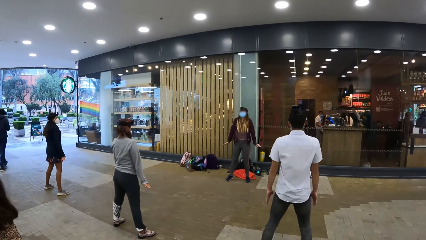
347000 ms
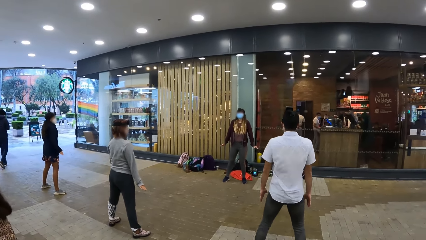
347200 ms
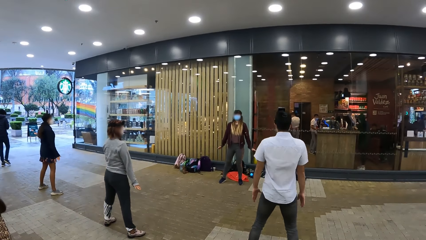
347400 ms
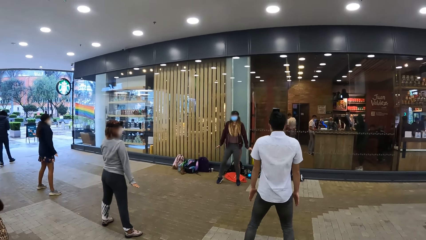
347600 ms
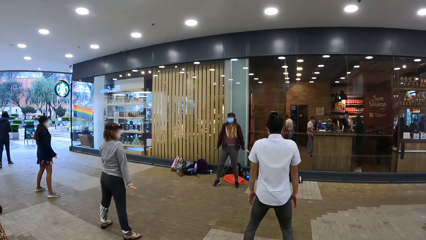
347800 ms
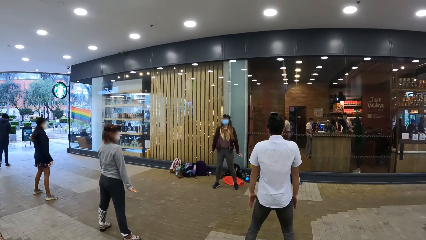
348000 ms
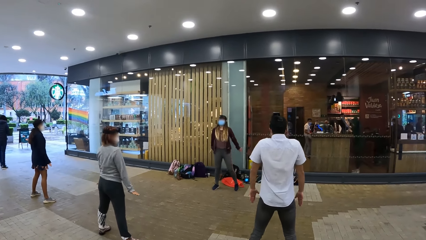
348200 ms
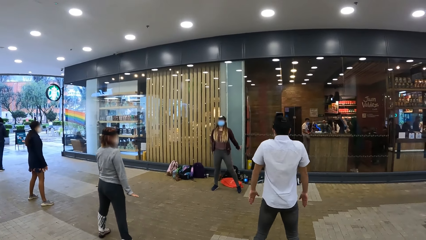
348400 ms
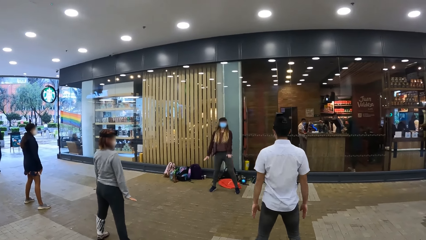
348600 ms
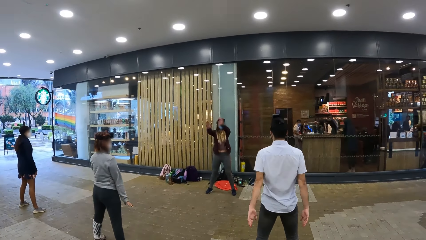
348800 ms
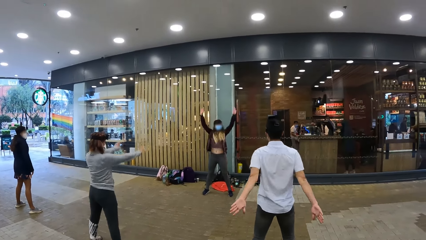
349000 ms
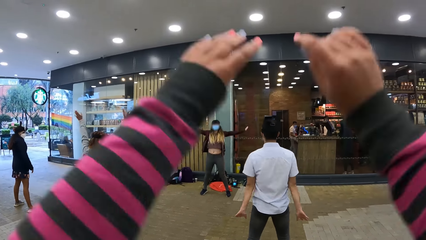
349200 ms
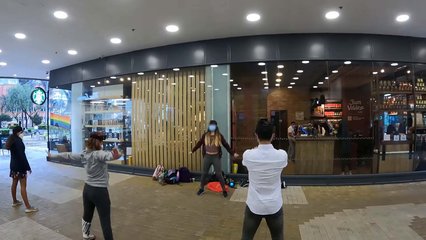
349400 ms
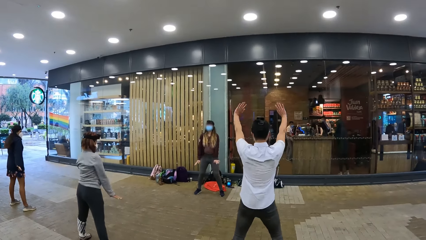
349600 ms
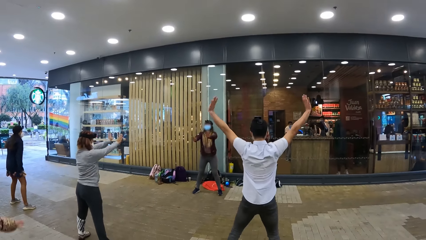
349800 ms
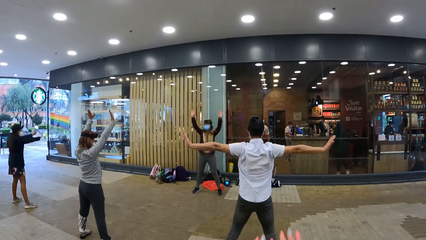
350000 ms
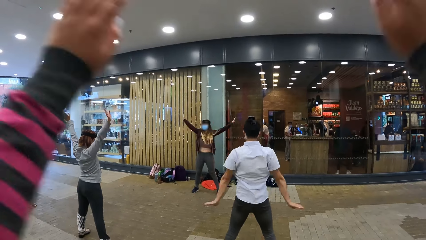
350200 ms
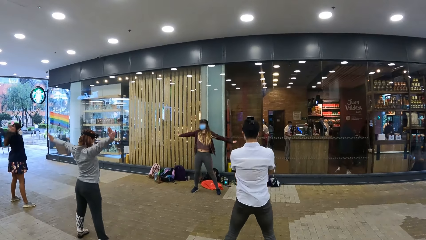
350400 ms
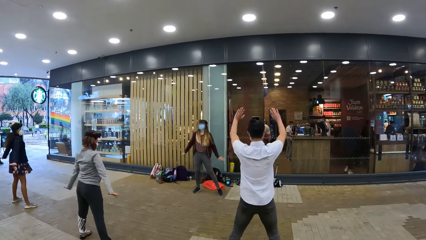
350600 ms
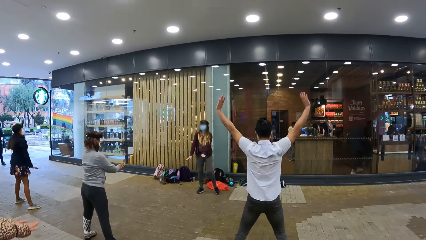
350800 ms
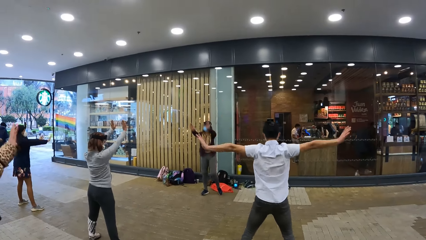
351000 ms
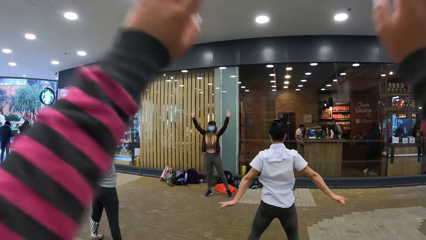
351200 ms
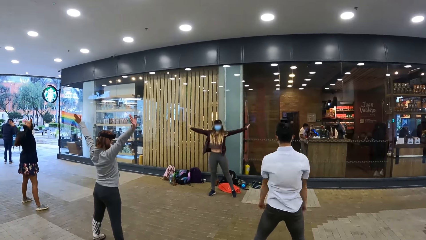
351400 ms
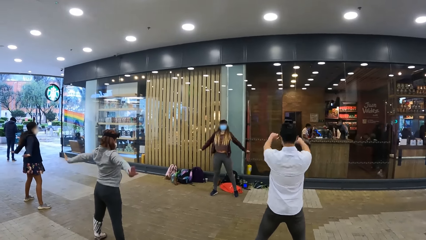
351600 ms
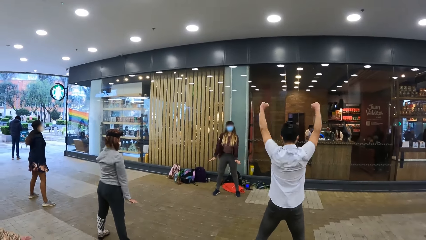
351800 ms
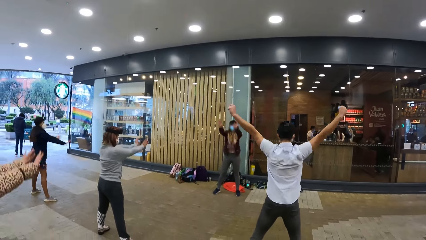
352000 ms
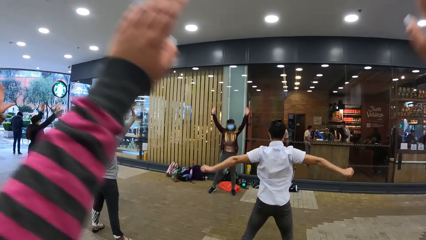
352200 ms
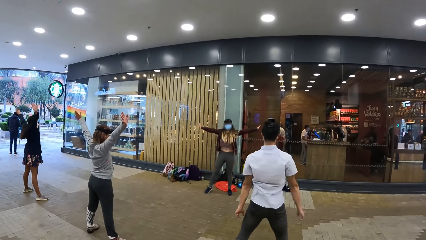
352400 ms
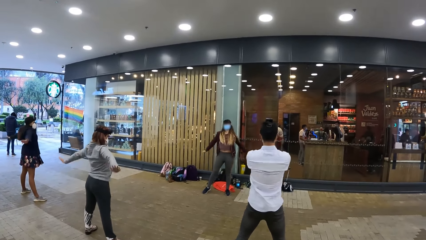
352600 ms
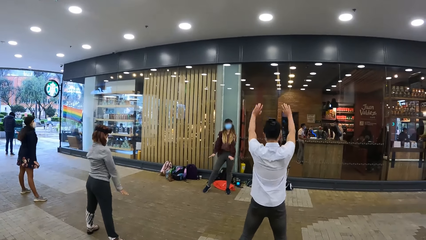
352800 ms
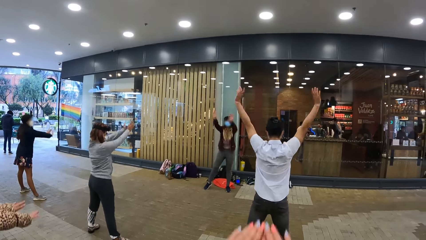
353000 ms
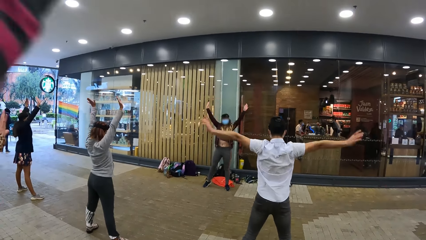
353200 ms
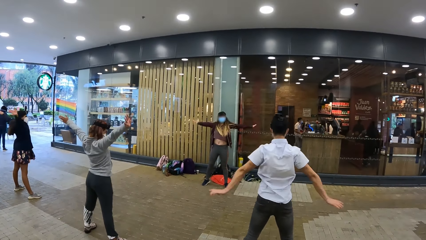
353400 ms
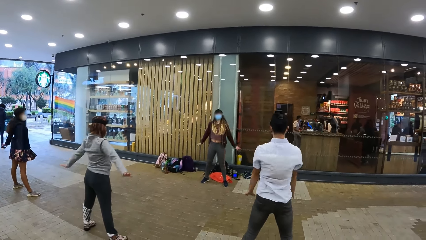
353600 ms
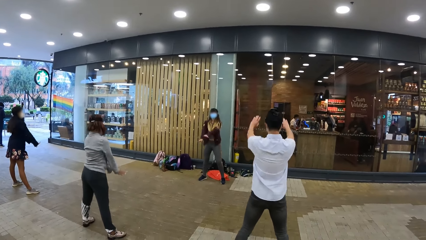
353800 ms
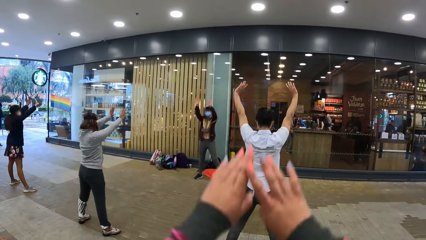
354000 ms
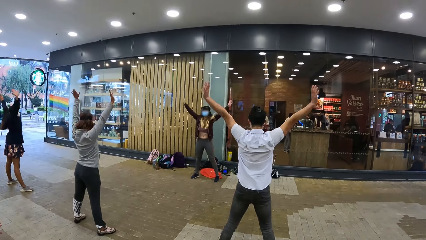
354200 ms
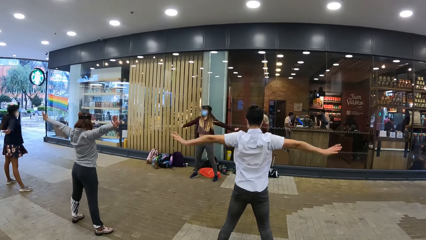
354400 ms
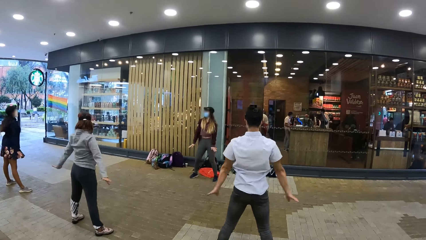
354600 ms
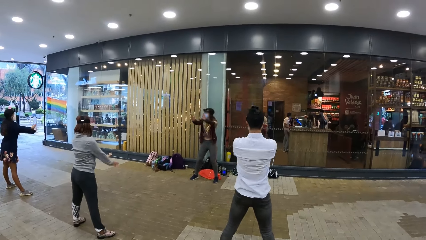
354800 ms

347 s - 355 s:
The instructor, the camera wearer and the group of people in the gym exercise their arms. The camera wearer lifts both her hands up.

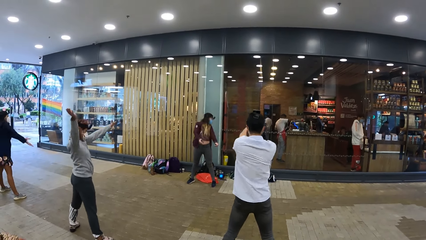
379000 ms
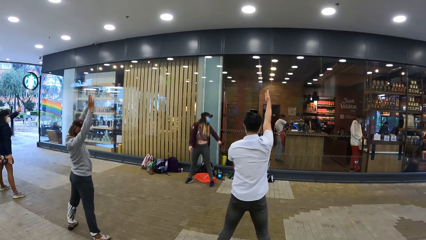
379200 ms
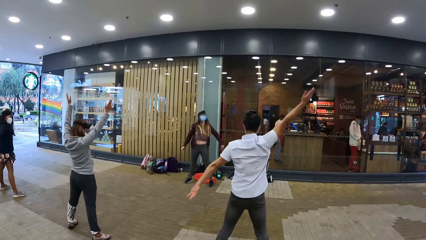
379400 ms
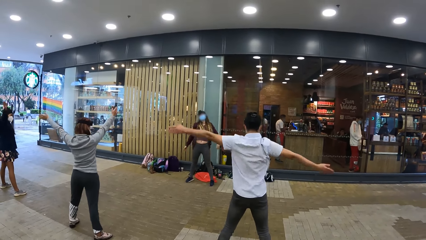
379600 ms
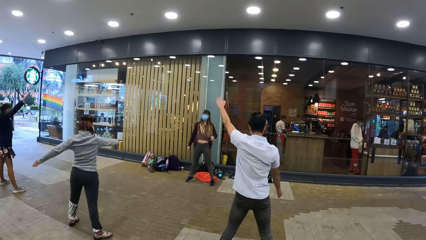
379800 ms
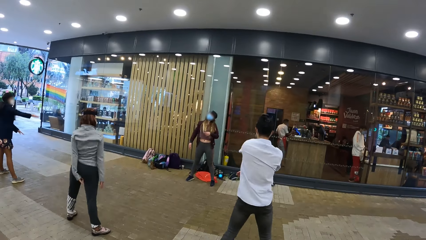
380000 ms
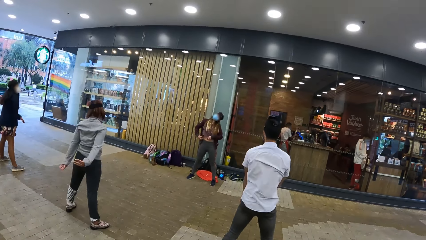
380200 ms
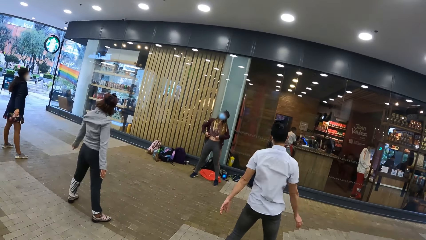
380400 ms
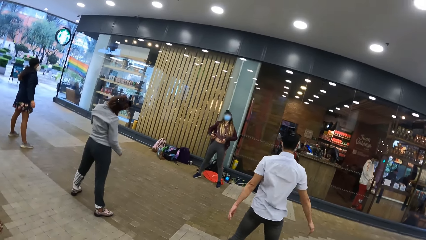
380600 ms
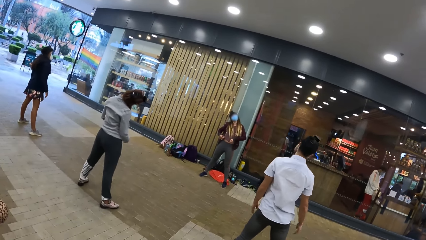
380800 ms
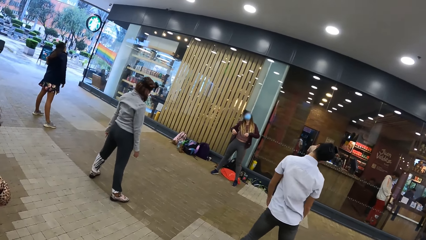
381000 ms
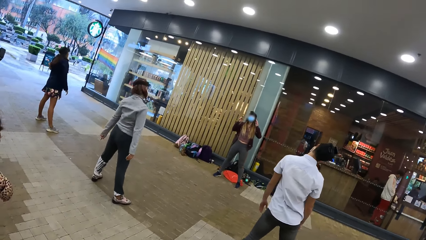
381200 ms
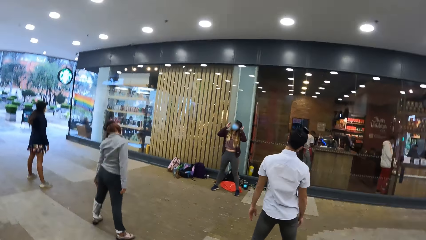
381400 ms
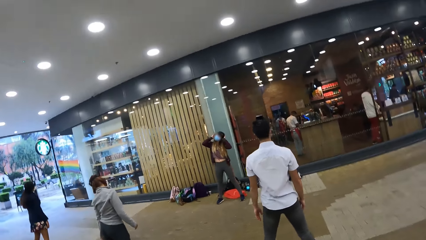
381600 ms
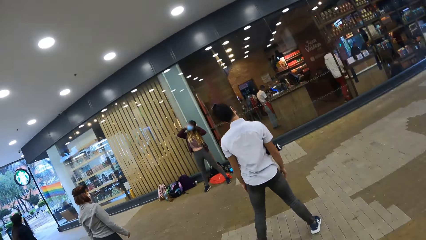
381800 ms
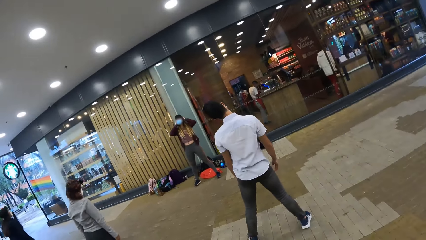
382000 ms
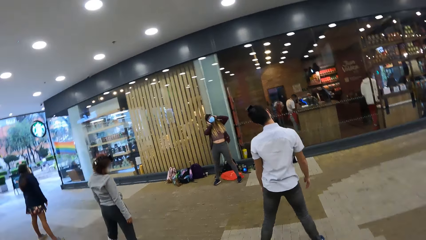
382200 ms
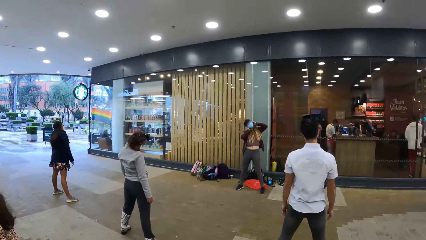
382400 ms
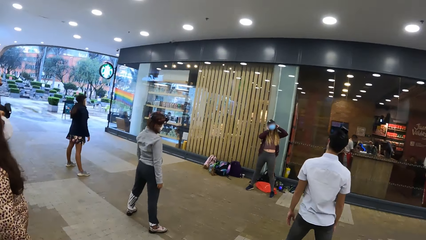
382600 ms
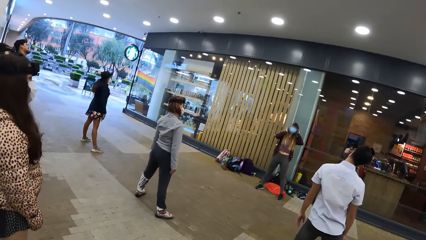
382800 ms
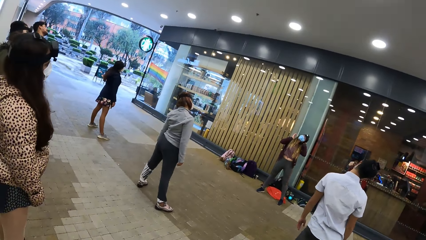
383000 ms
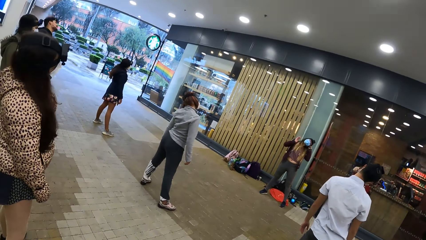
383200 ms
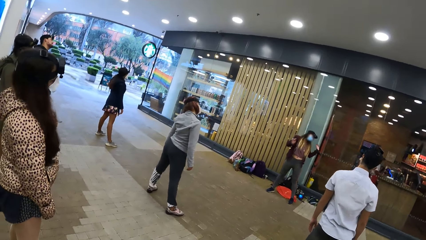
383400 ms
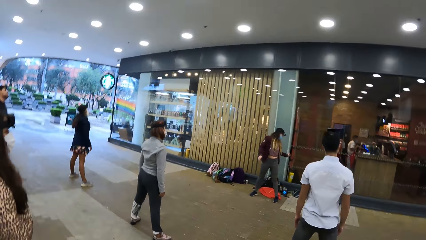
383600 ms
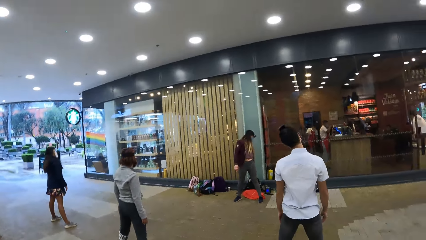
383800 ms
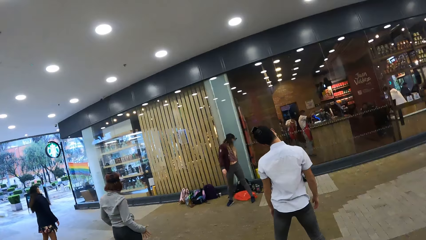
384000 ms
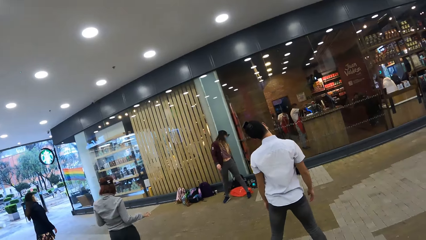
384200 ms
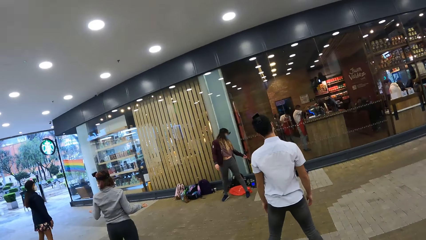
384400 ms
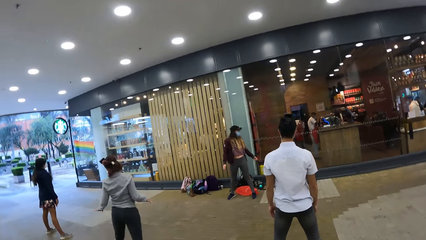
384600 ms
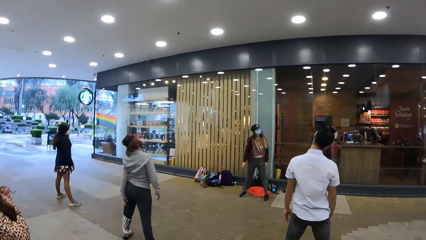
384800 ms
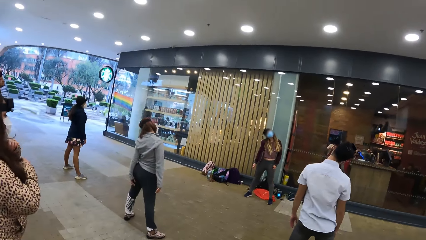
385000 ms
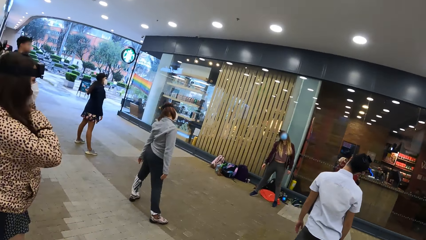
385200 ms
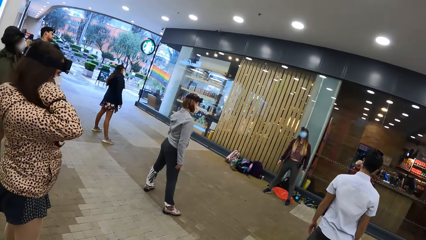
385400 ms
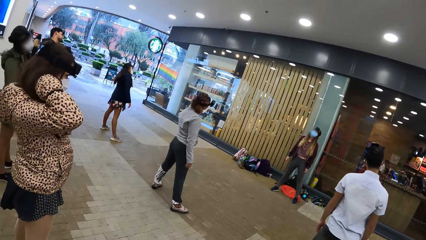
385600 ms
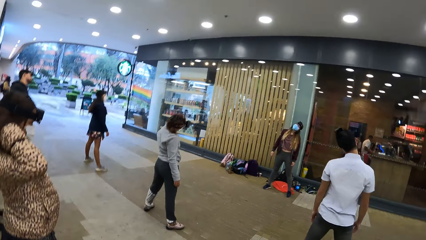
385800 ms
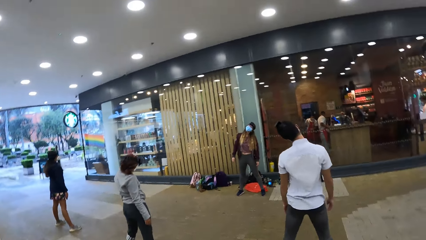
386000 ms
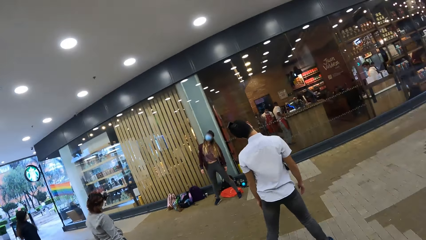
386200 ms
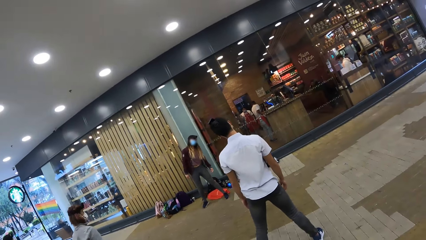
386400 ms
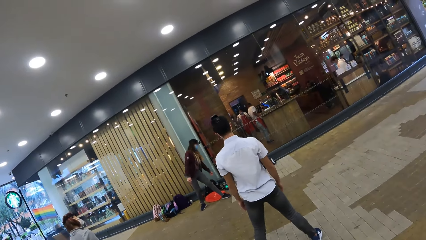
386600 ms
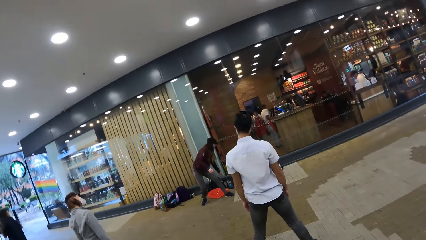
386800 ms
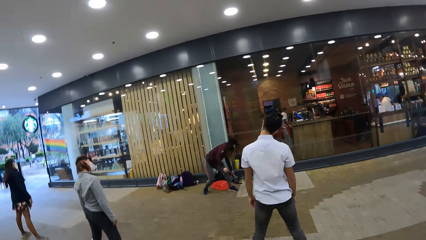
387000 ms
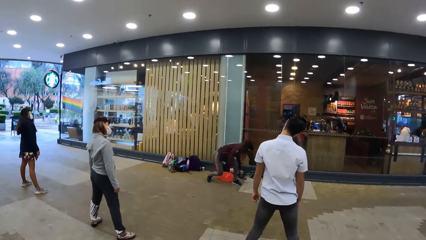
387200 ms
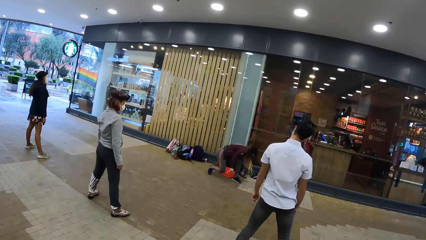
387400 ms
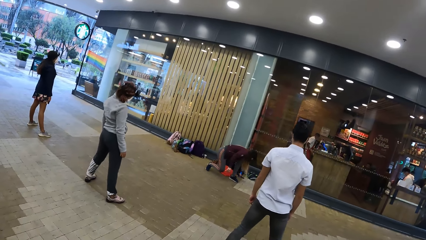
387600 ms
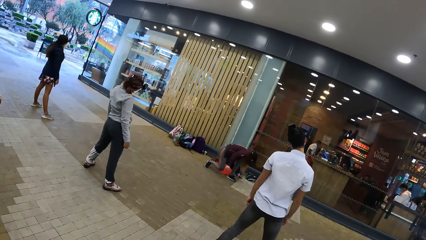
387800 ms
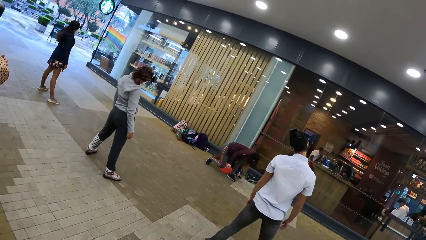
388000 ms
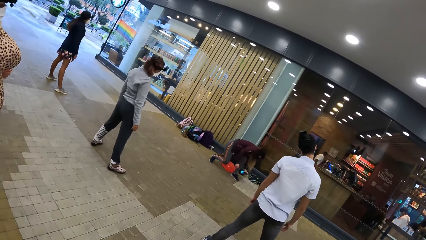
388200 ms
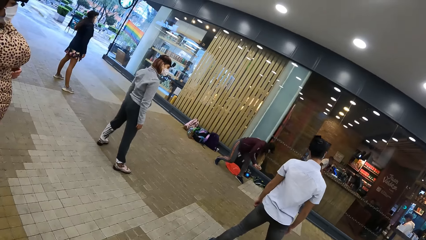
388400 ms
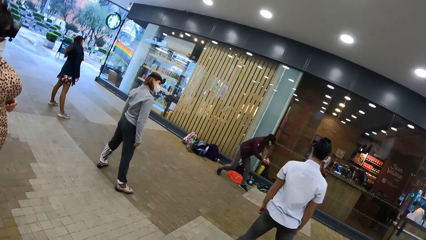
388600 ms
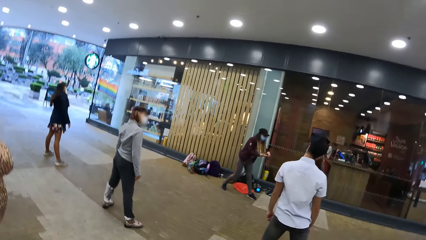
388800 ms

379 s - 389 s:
The instructor, the camera wearer and the group of people in the gym exercise their necks. The instructor picks up a phone from the floor with her left hand.
